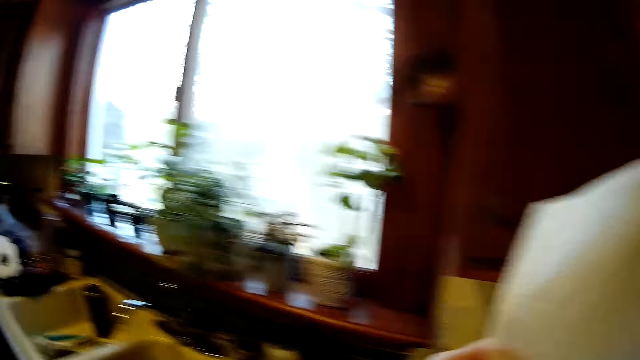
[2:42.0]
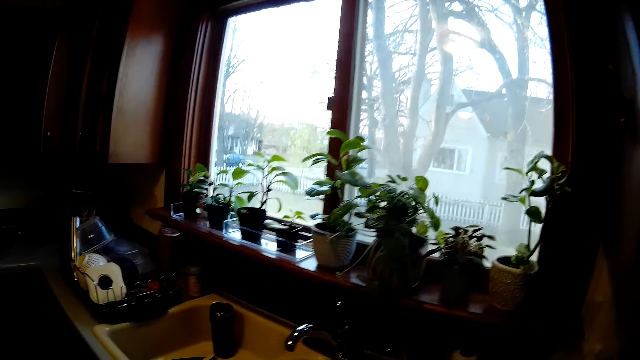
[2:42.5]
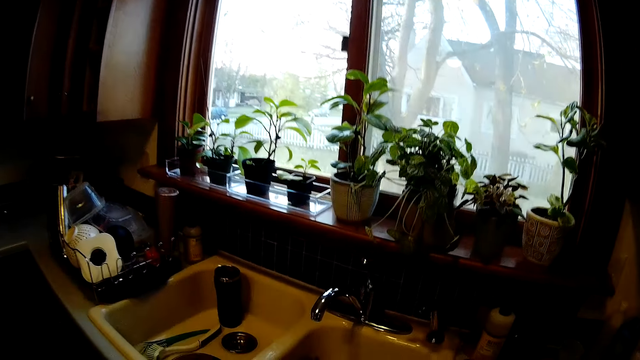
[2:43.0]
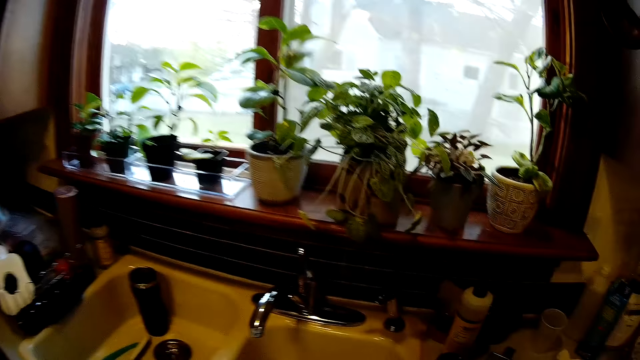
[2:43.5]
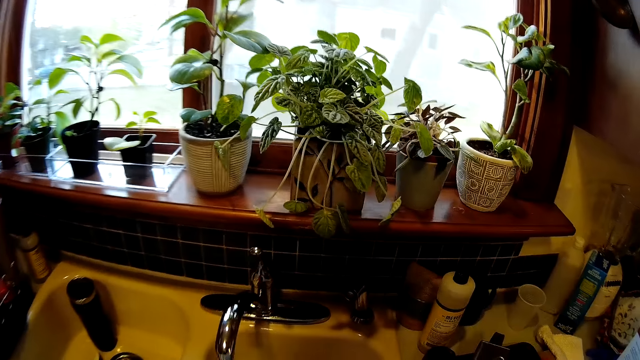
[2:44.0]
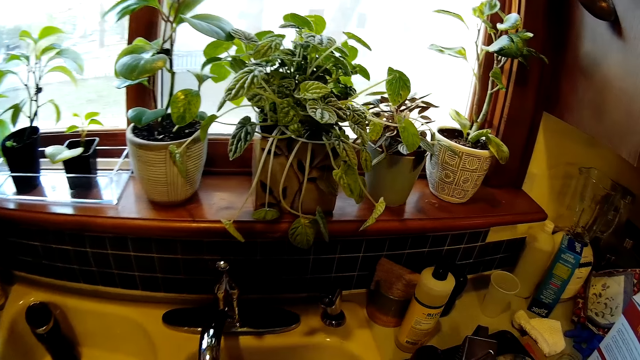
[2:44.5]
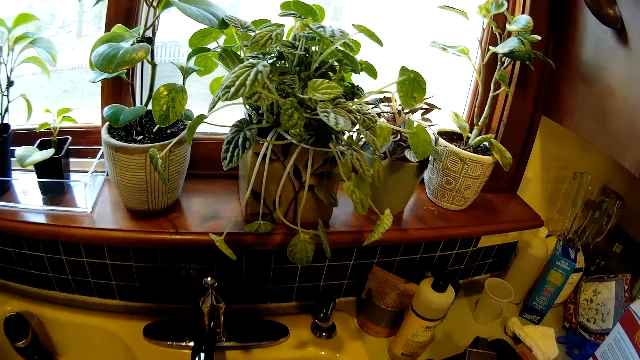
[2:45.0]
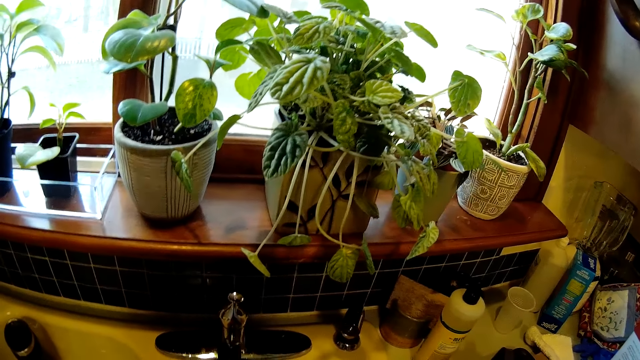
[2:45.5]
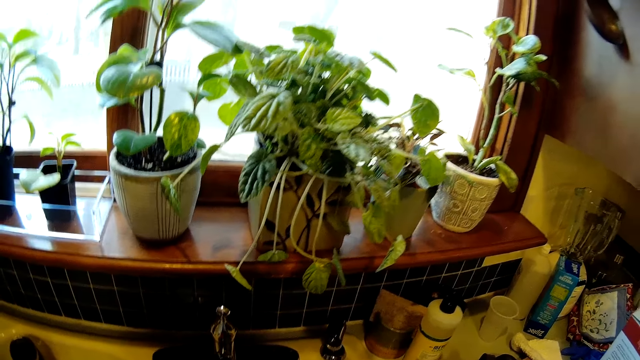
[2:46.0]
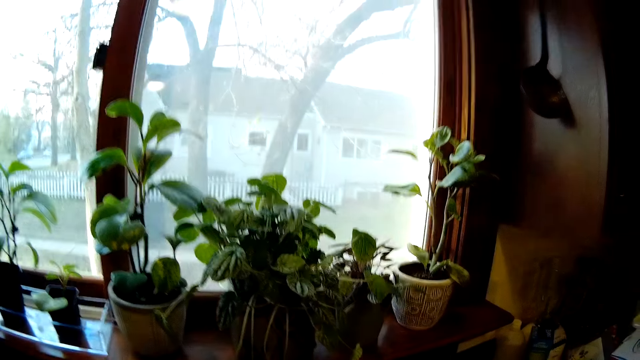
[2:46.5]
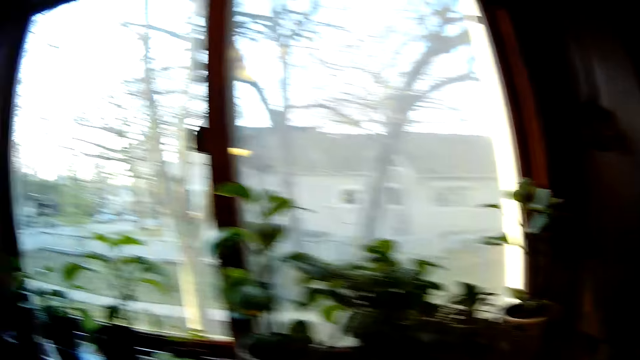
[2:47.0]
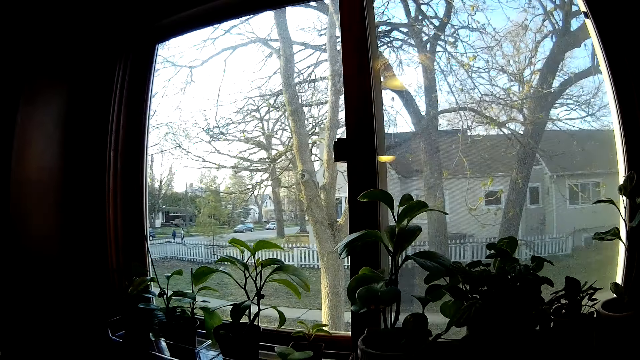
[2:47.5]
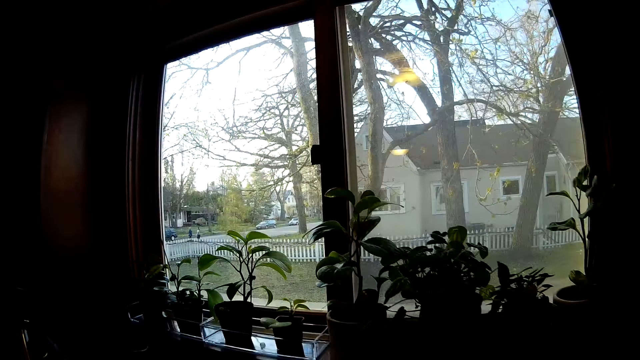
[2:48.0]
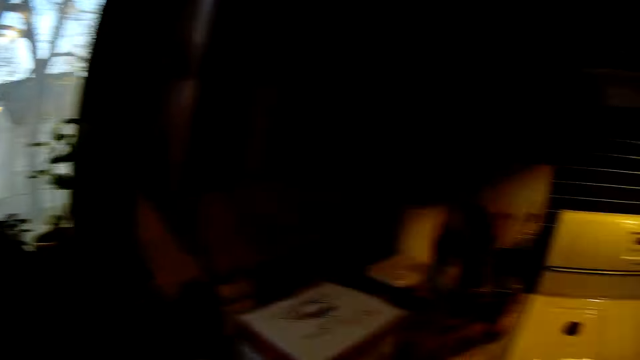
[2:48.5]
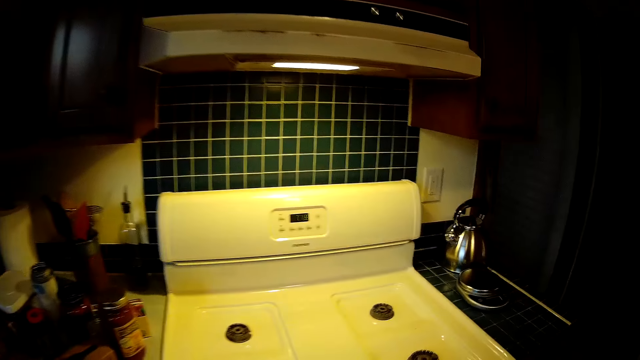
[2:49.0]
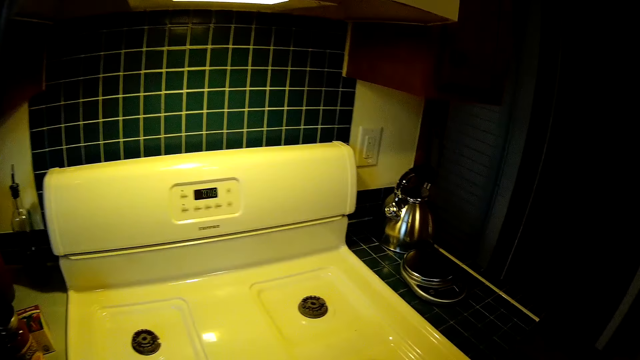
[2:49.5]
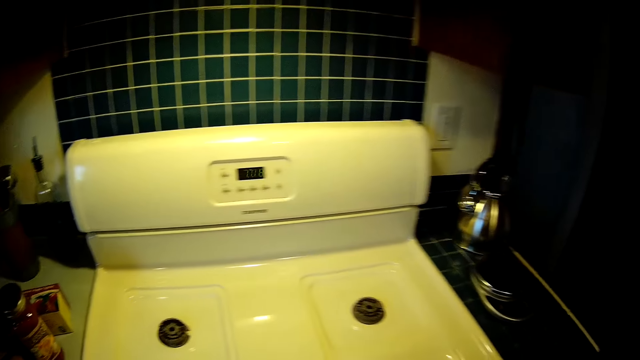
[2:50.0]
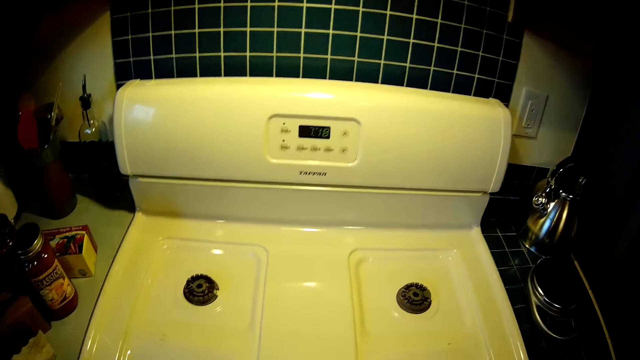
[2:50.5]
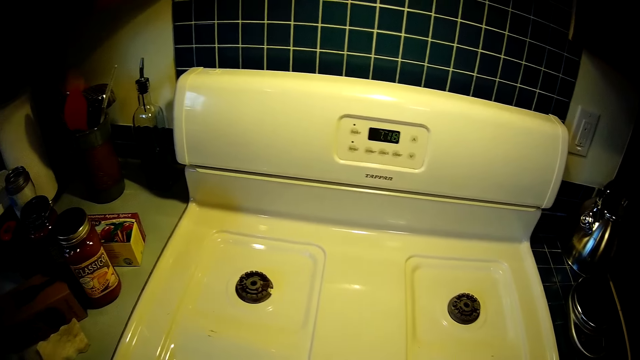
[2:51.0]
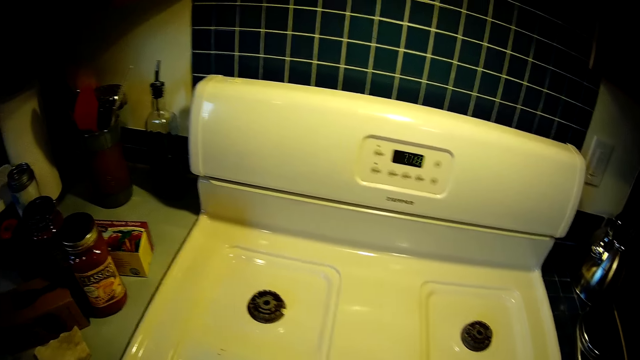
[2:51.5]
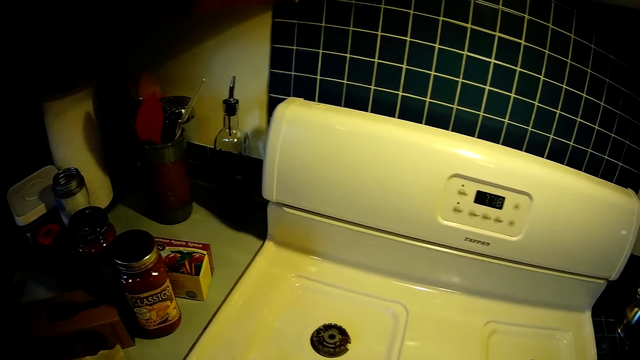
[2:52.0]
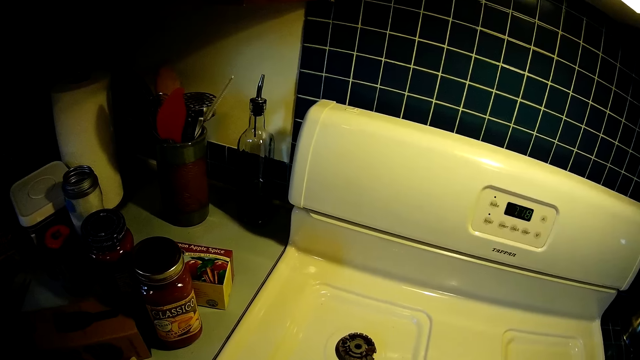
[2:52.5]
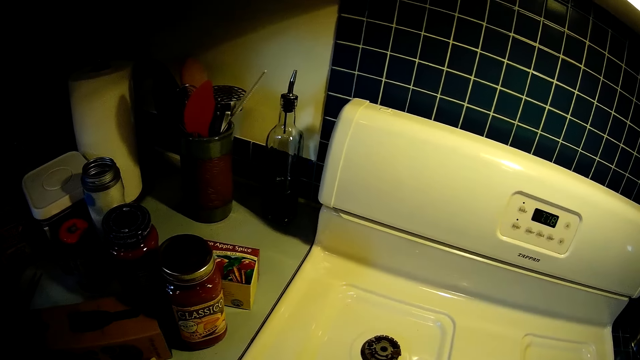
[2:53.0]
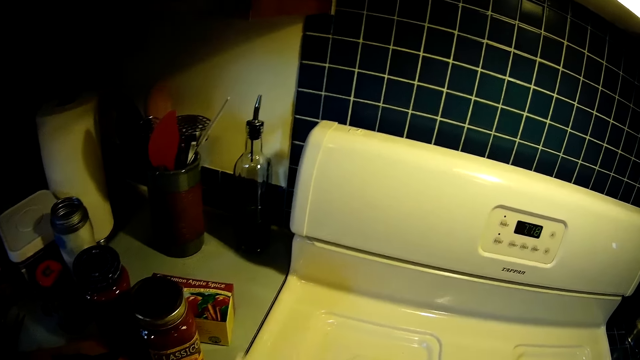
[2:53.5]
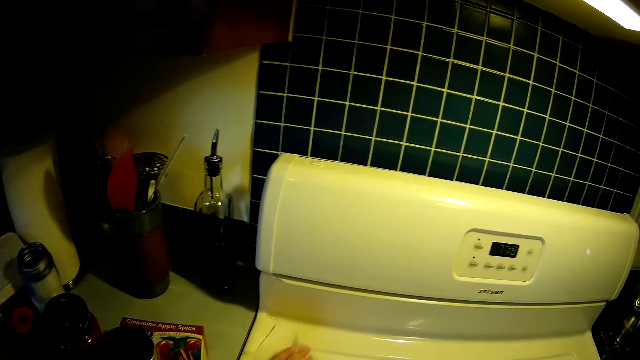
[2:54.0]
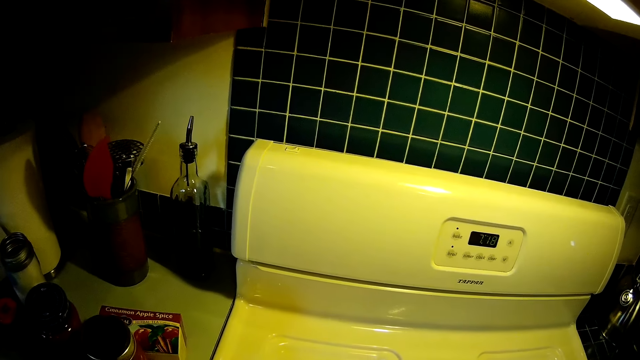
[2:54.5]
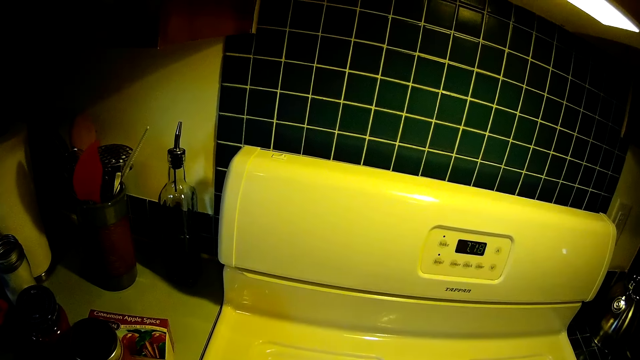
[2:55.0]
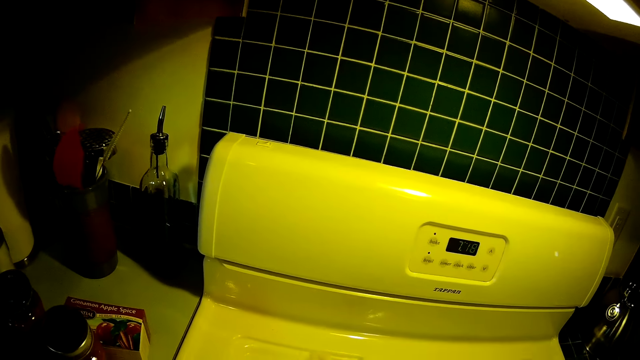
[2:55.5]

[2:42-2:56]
The camera wearer walks toward a sink. She walks toward the gas cooker. She cleans the cooker with the piece of toilet paper in her right hand.

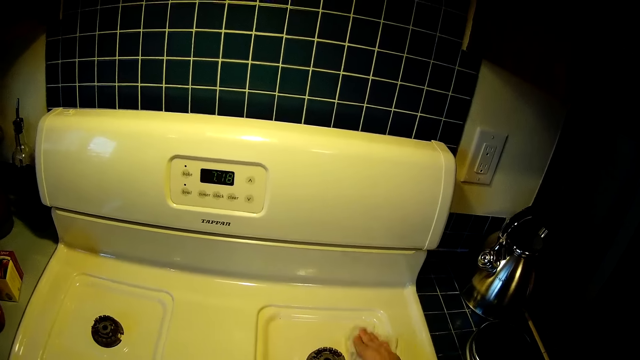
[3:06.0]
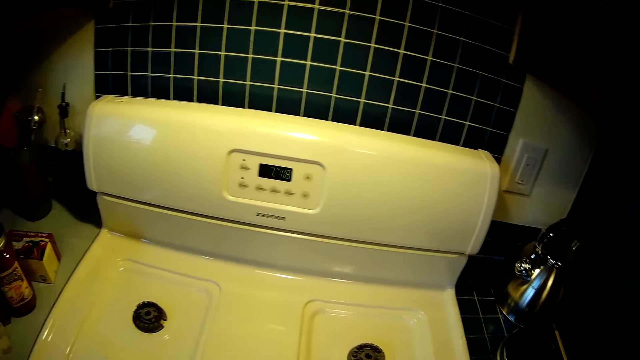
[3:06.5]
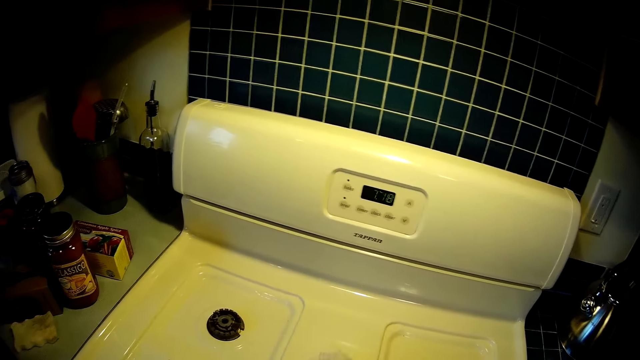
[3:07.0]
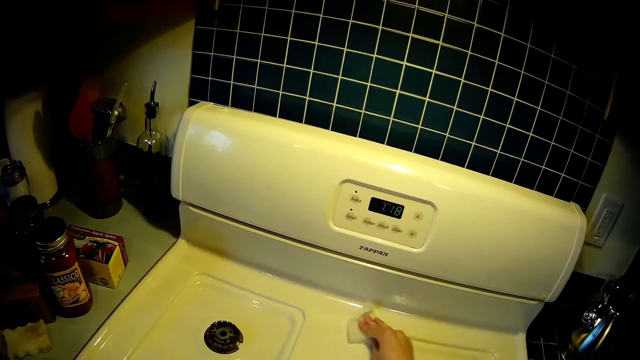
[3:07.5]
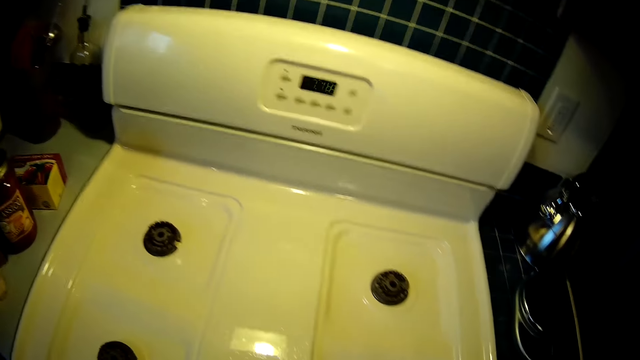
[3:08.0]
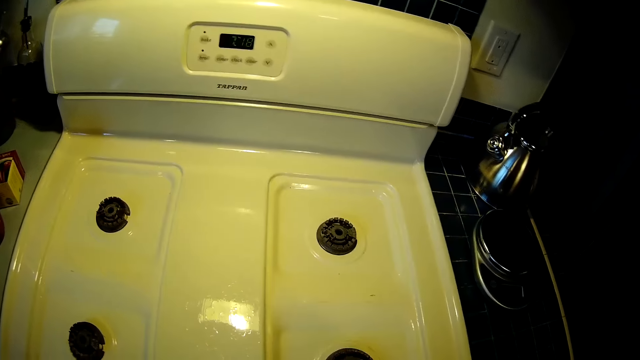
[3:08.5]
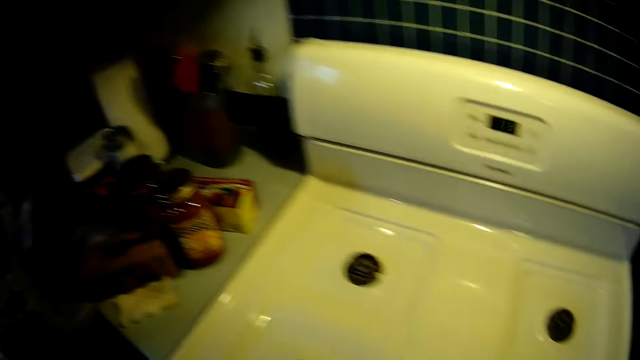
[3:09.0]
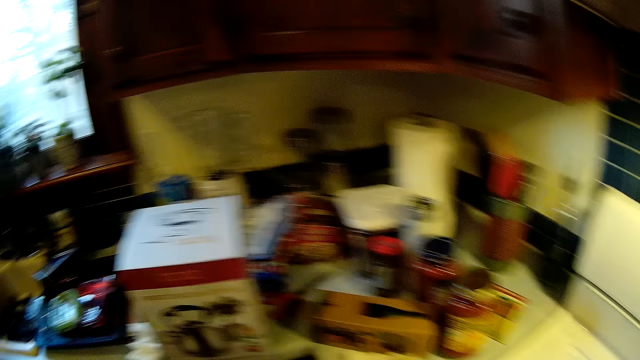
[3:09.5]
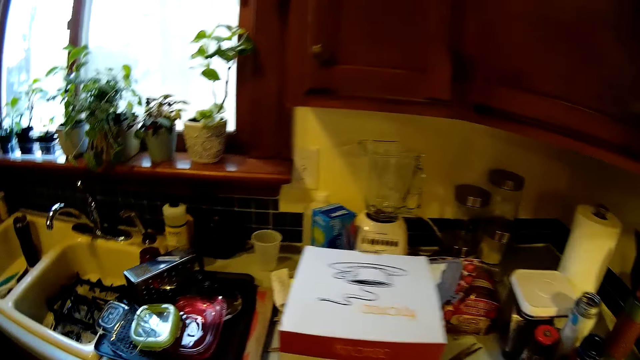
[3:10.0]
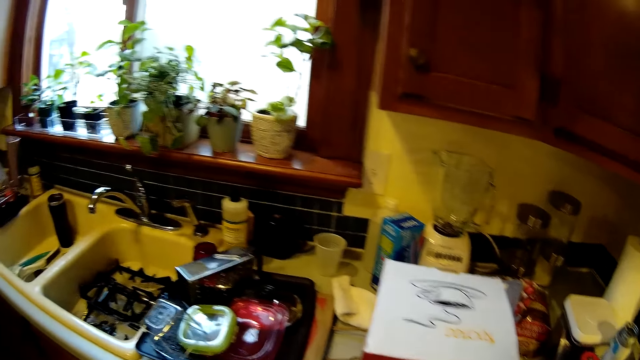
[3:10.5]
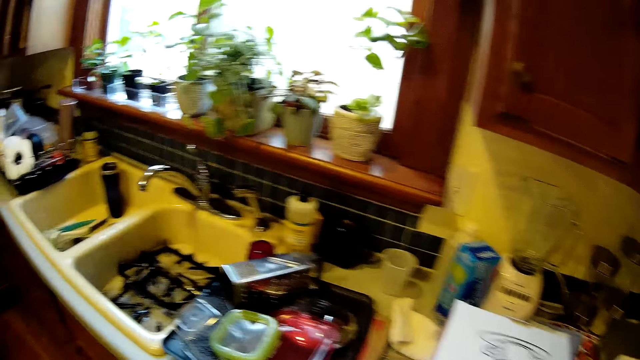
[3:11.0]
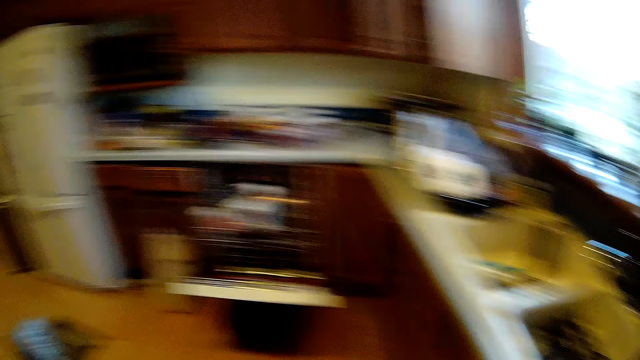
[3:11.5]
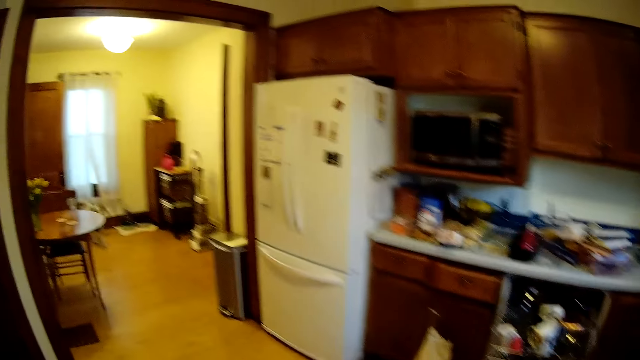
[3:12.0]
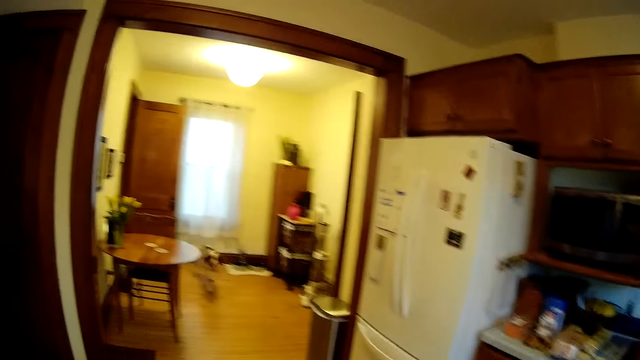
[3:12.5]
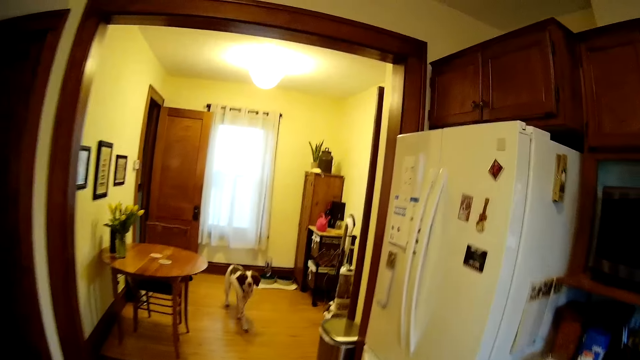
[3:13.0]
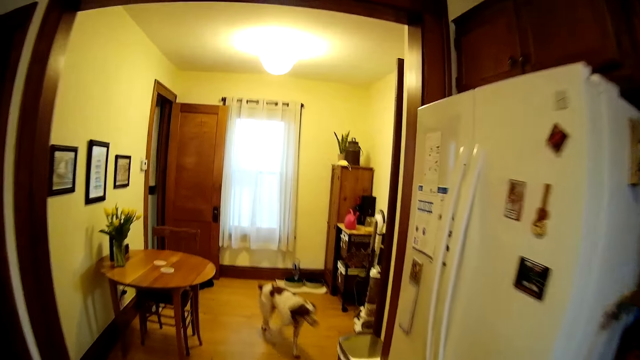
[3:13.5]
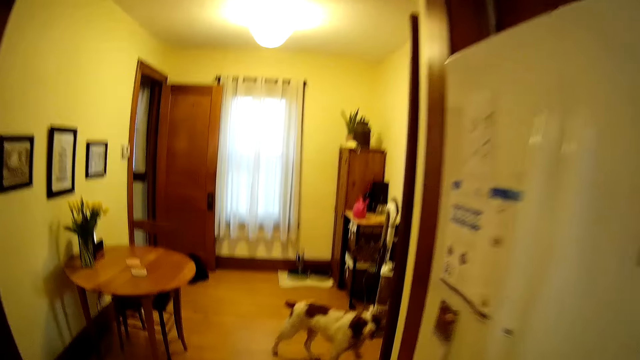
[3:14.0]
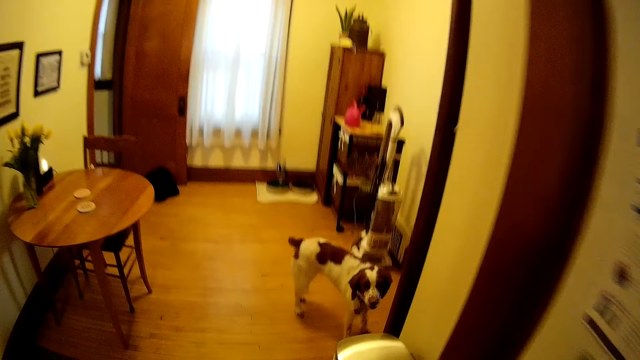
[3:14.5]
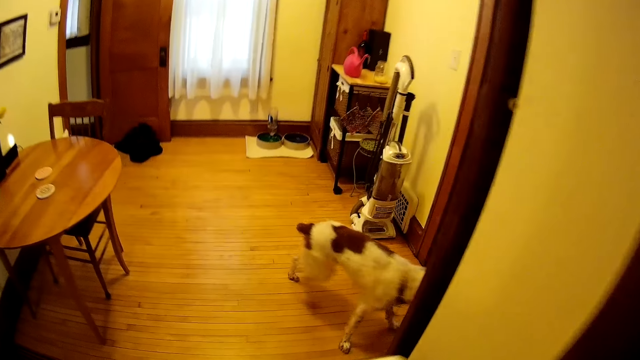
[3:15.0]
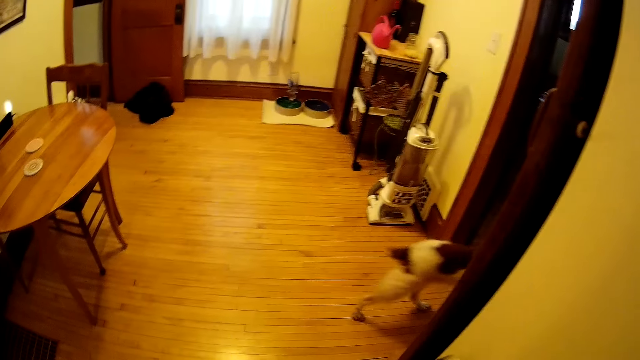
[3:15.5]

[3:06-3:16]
The camera wearer walks around the kitchen. A dog walks towards the camera wearer.
